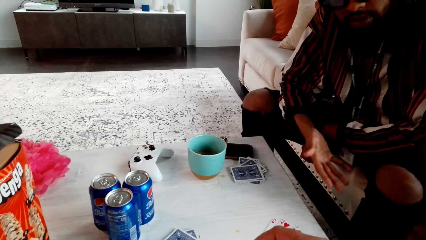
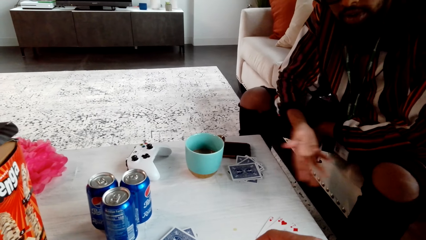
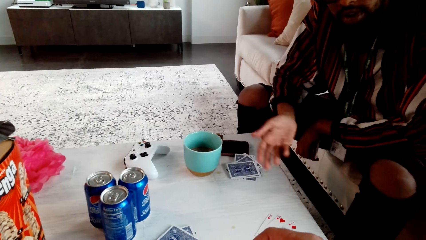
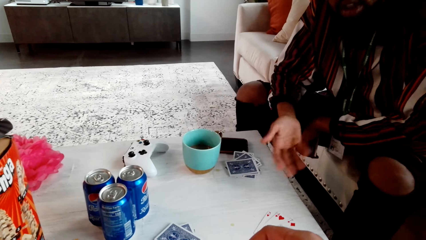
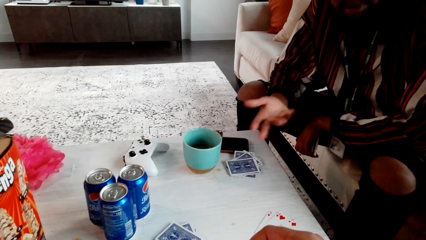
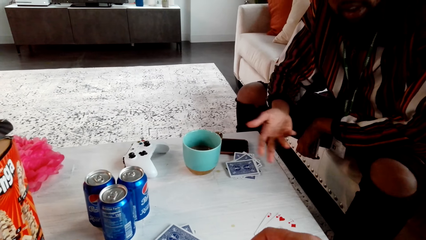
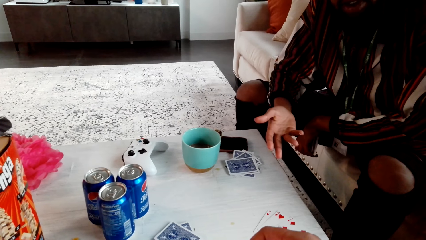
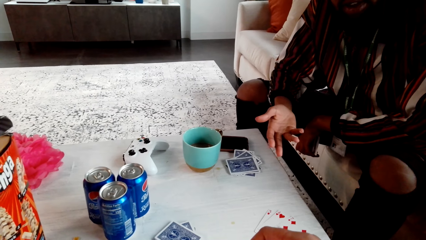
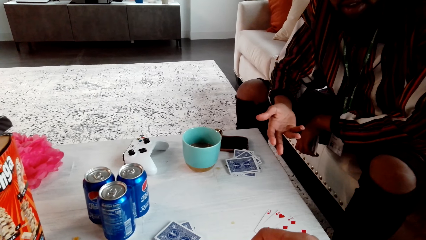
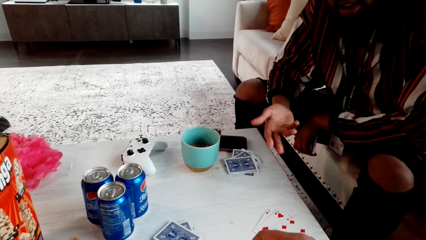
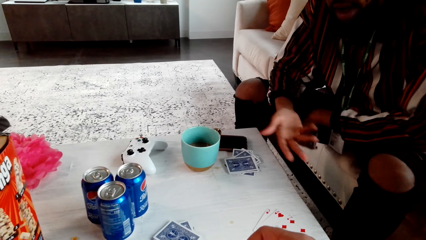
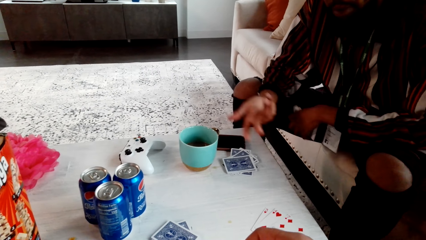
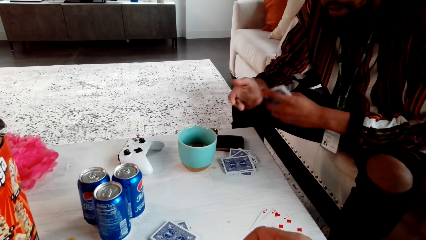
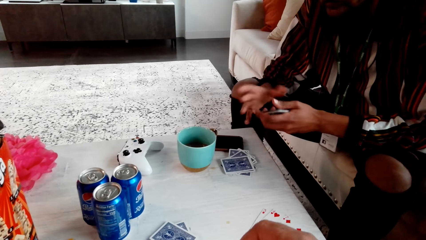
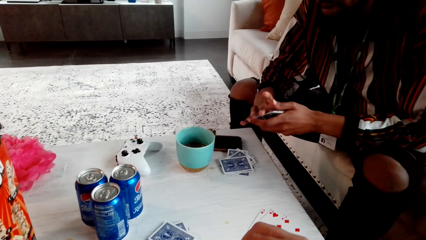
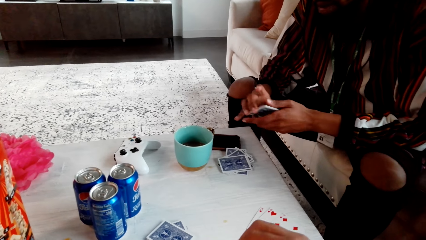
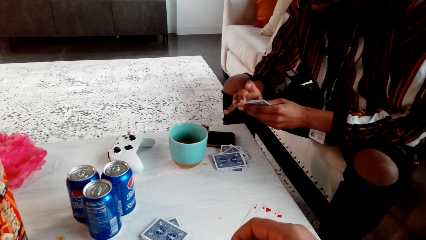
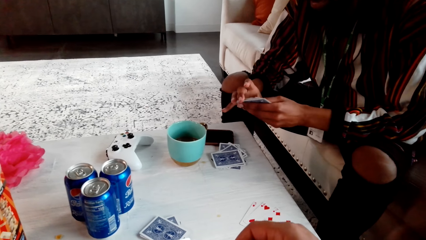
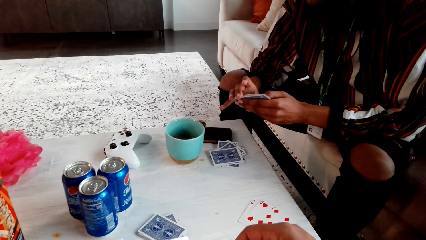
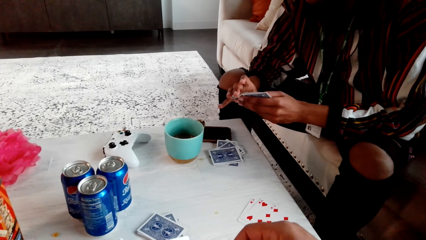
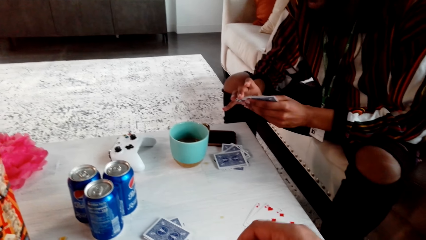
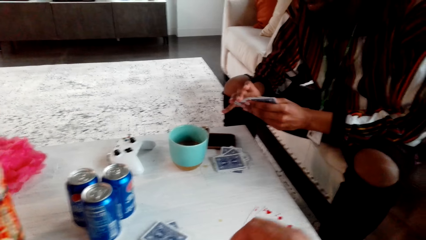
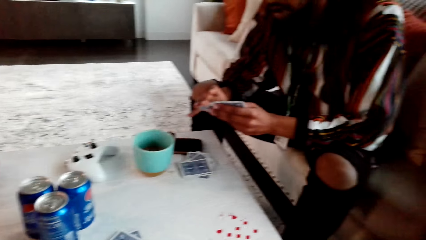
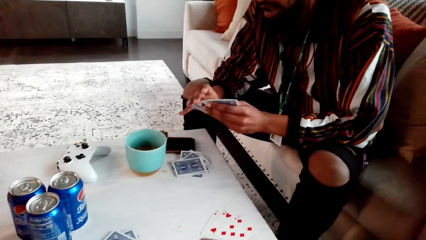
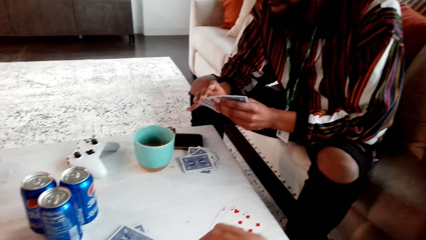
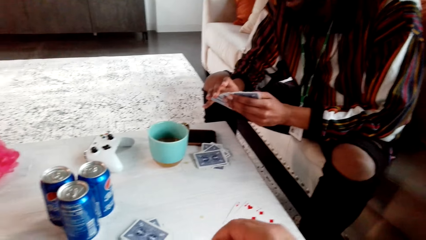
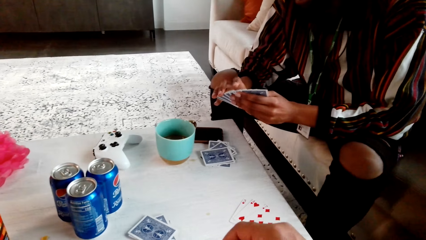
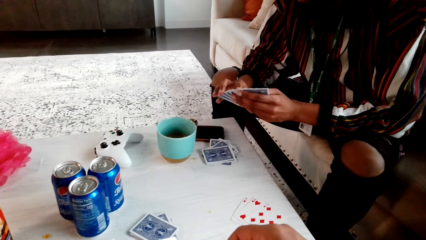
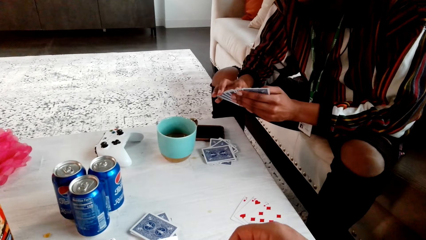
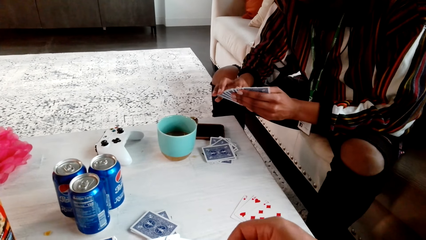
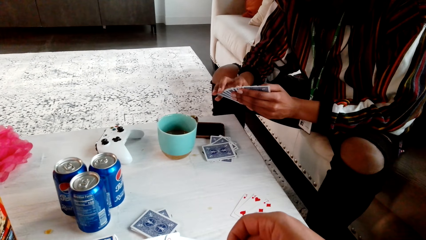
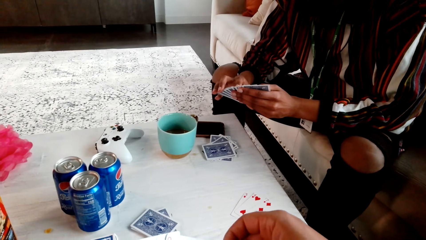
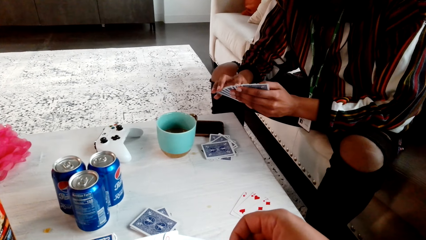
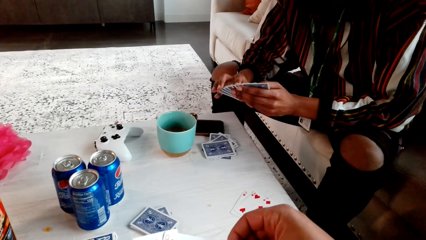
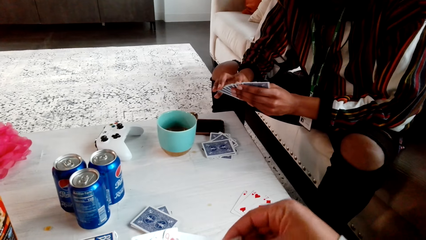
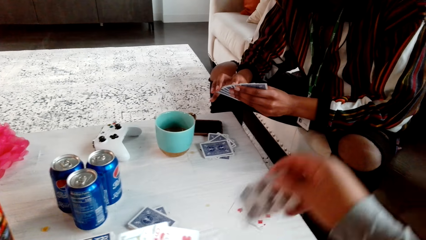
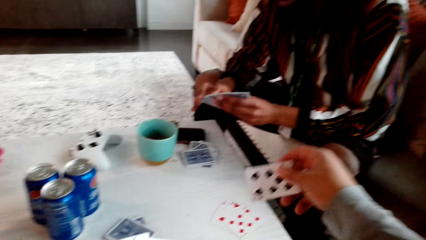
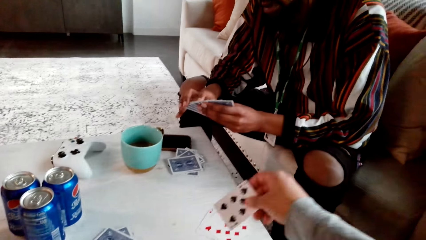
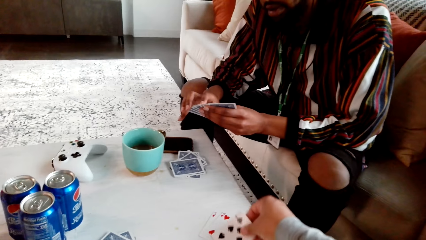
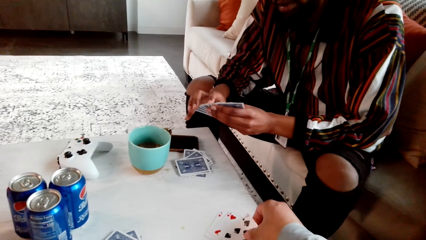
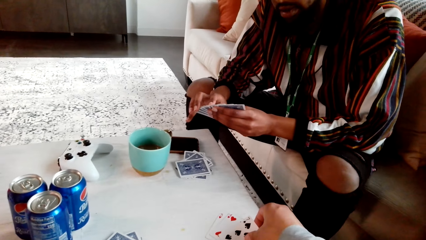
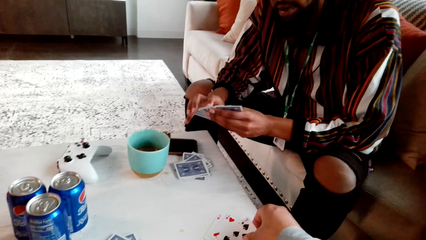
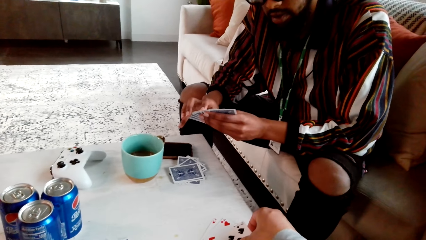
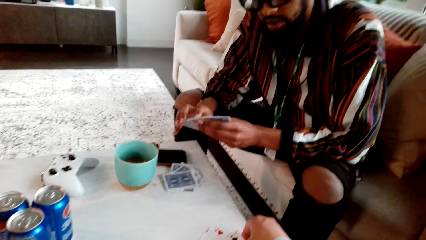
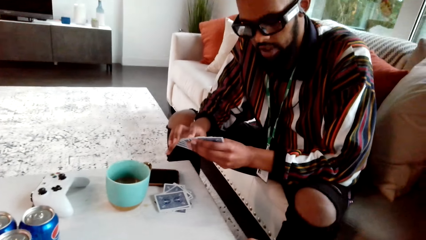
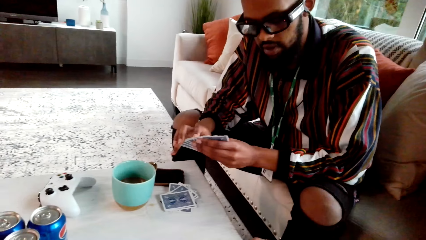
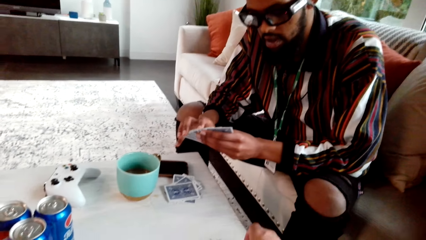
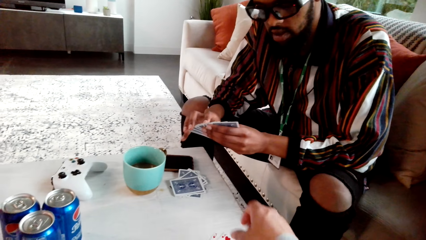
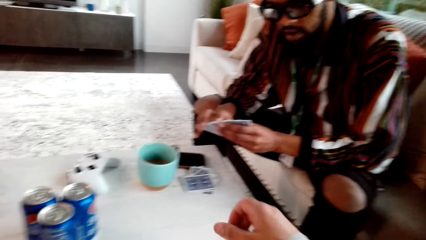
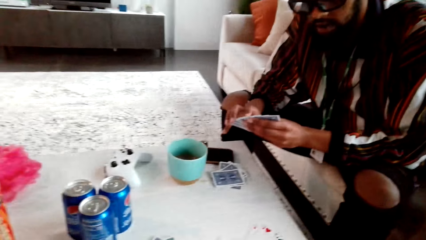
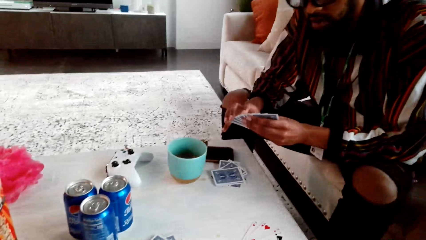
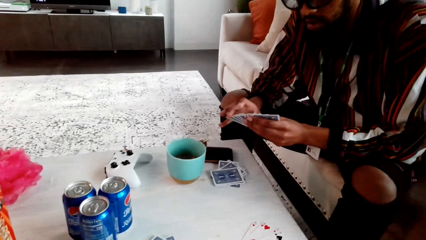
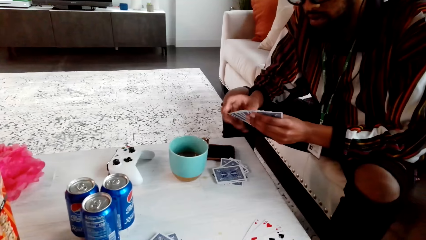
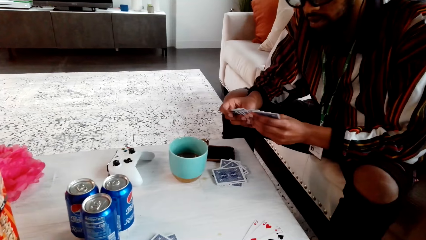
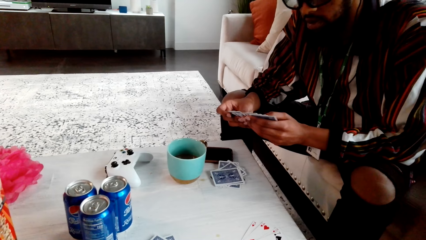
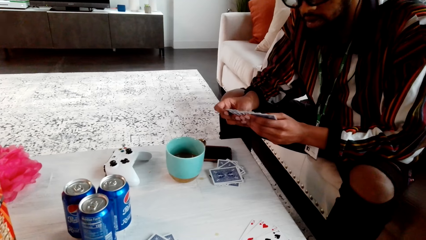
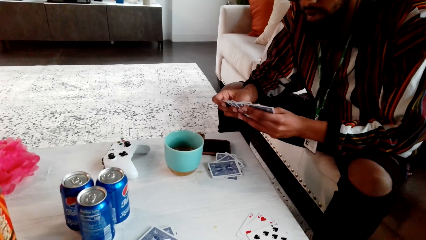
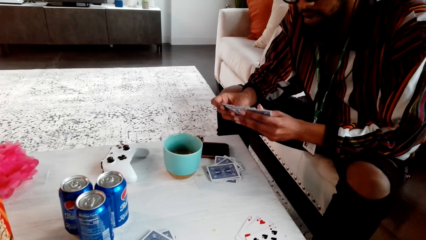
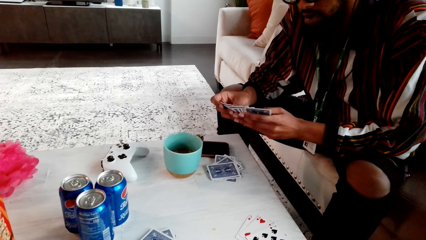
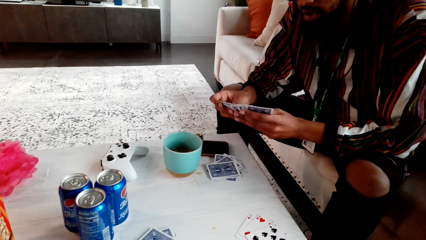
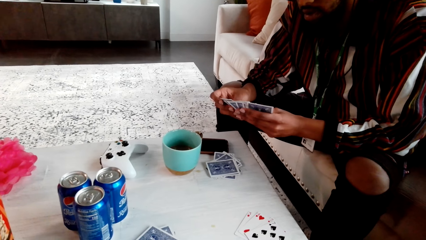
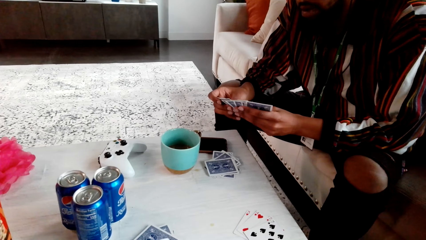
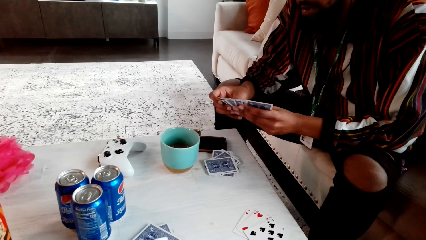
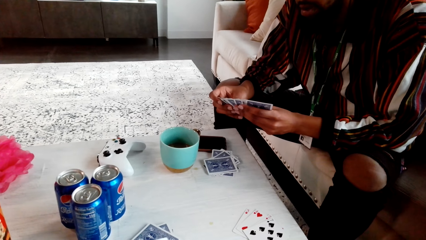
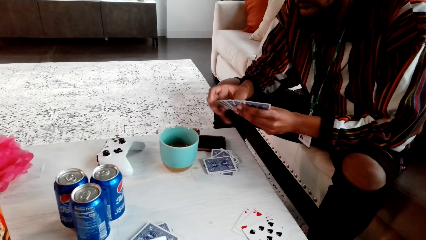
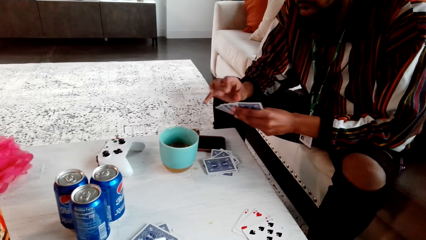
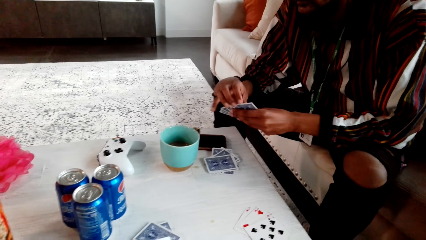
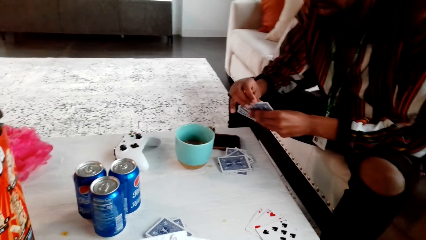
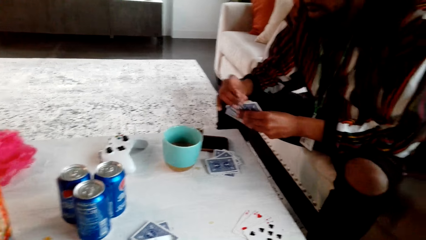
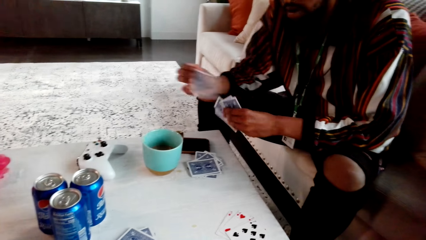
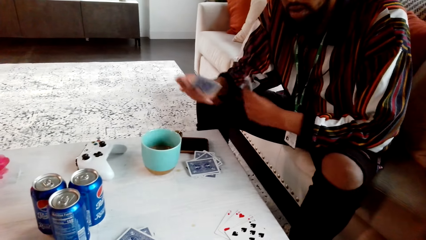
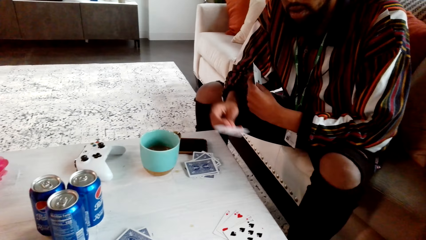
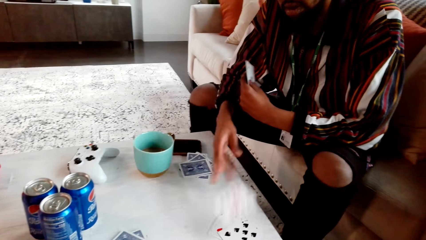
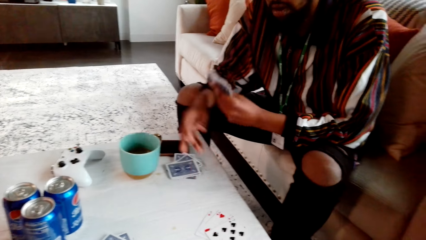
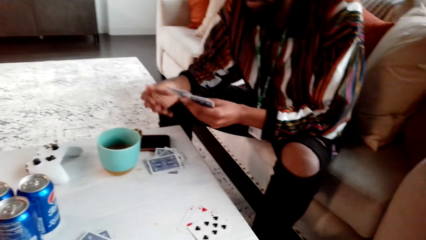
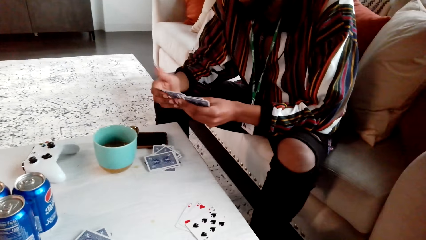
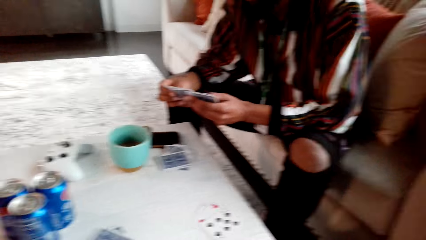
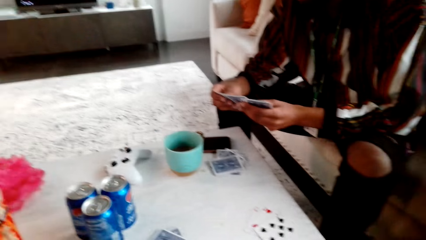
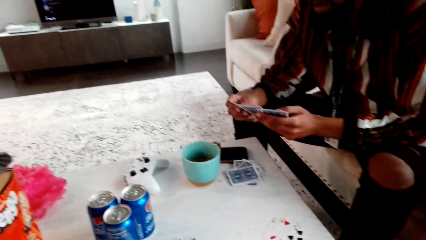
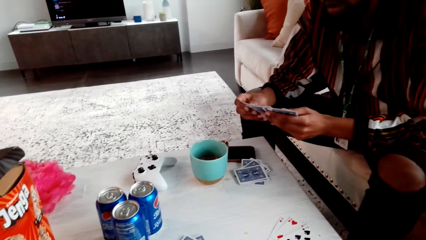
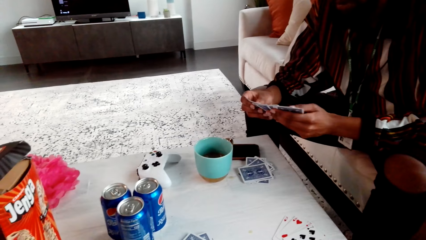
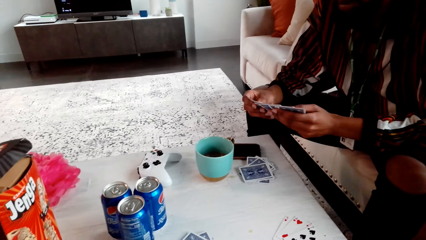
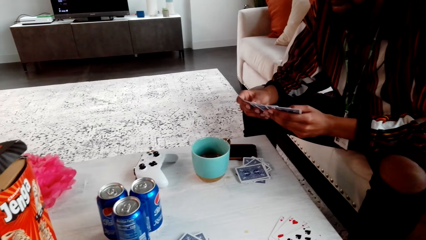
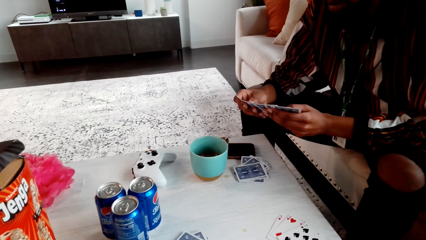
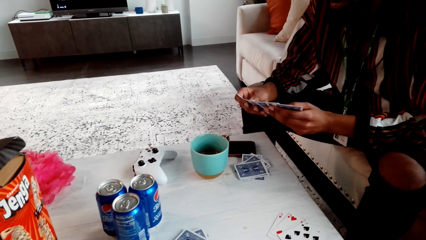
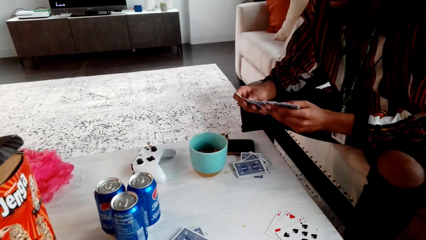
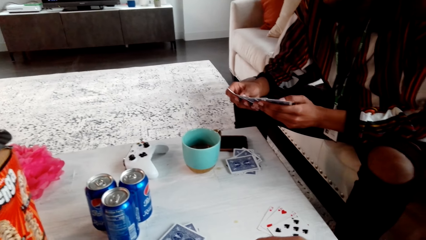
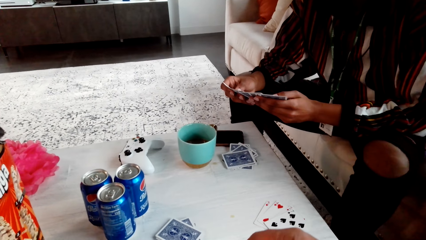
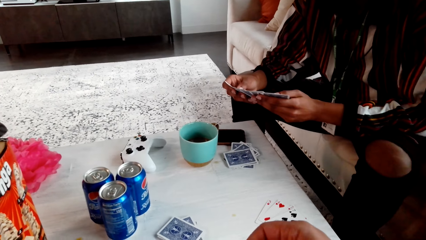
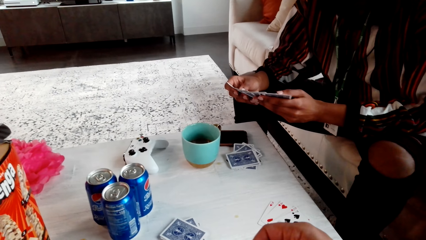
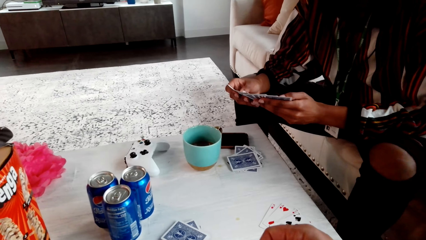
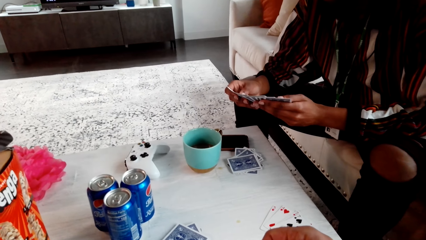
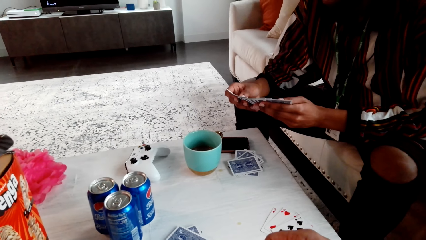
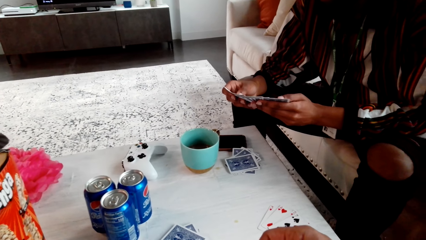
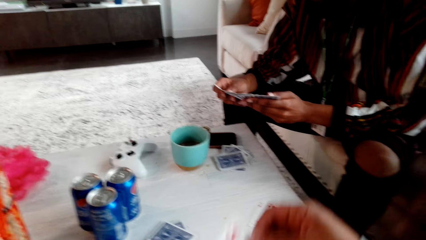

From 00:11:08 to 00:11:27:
A man holds playing cards with the right hand and spreads the playing cards. The camera wearer picks up a playing card and puts the playing card on the table. The man talks to the camera wearer, checks the cards, picks up a playing card and drops the playing card on the table. The man spreads the playing cards and checks the card.
